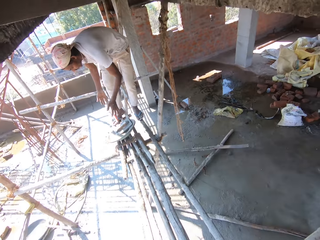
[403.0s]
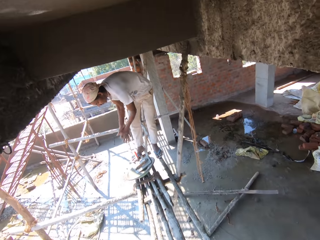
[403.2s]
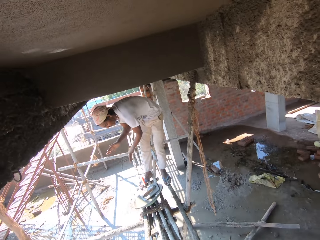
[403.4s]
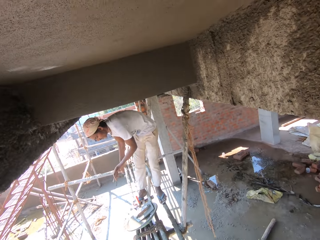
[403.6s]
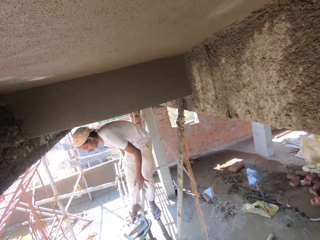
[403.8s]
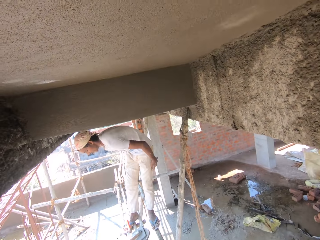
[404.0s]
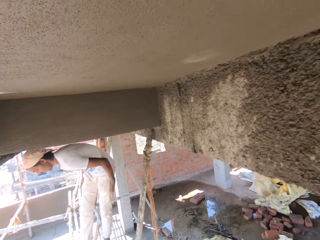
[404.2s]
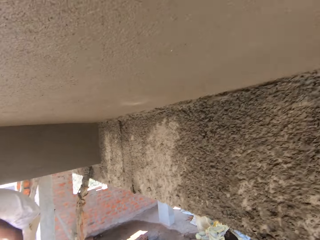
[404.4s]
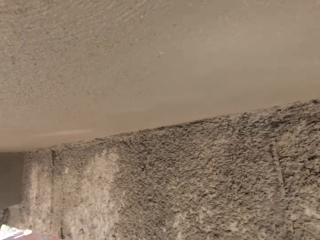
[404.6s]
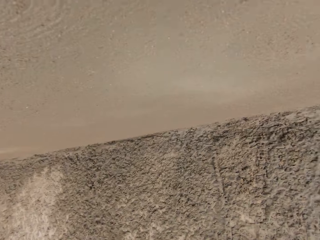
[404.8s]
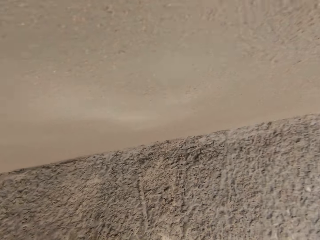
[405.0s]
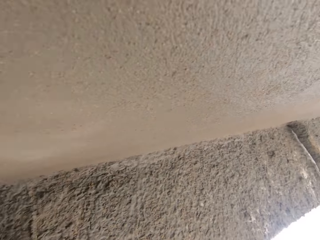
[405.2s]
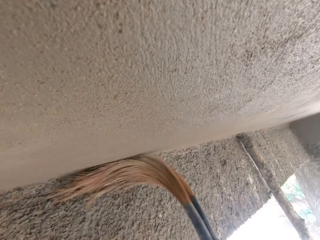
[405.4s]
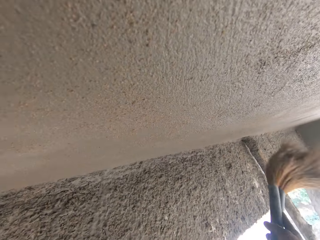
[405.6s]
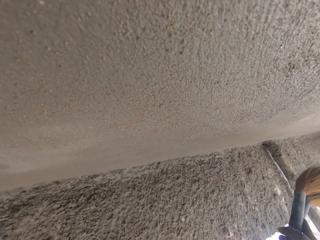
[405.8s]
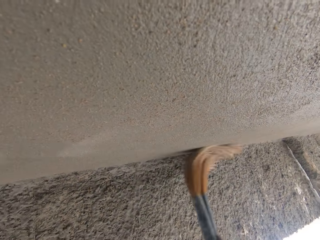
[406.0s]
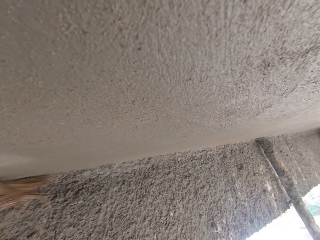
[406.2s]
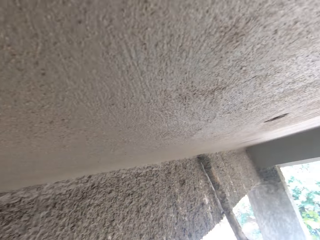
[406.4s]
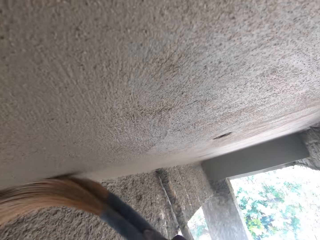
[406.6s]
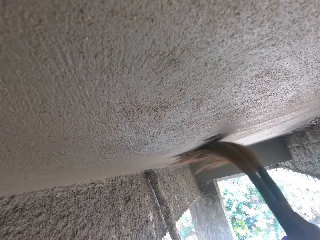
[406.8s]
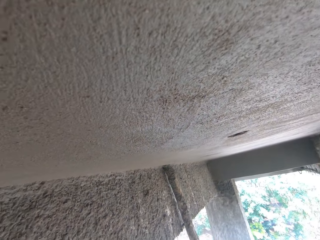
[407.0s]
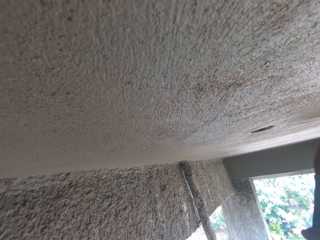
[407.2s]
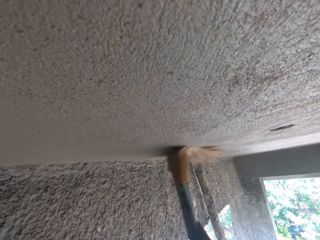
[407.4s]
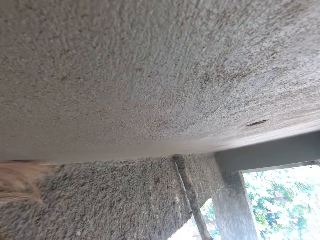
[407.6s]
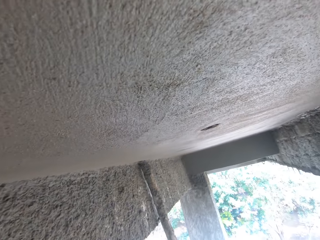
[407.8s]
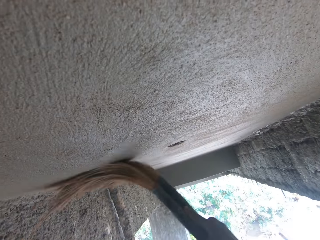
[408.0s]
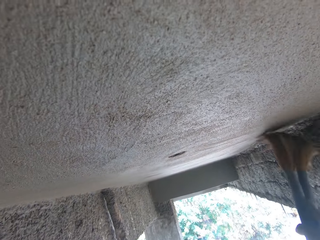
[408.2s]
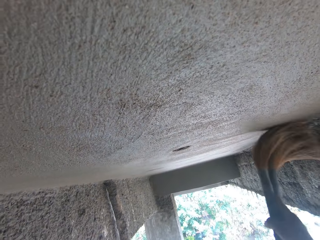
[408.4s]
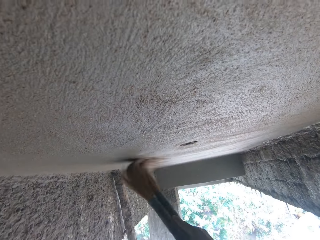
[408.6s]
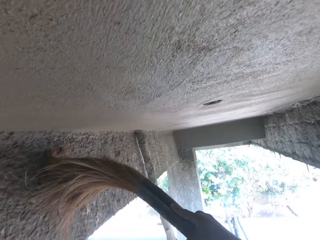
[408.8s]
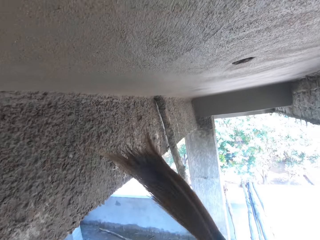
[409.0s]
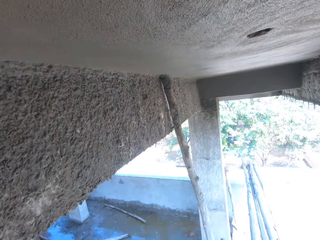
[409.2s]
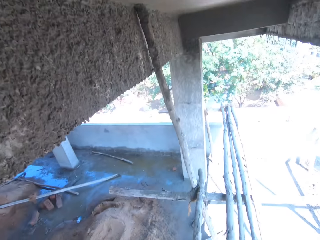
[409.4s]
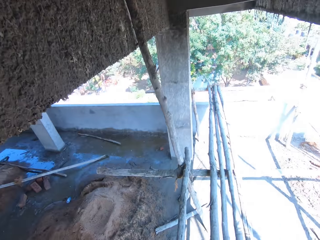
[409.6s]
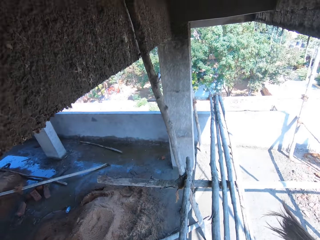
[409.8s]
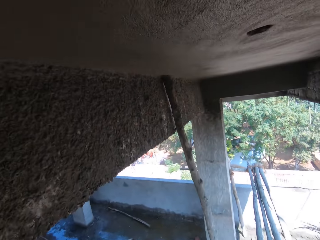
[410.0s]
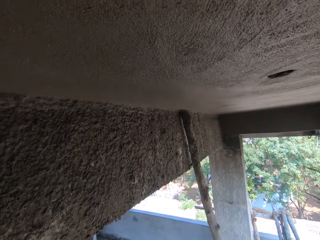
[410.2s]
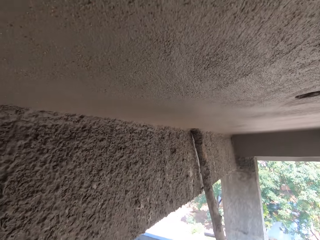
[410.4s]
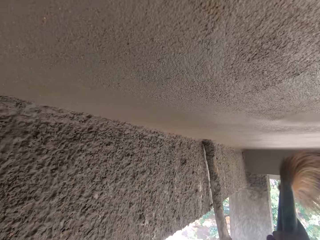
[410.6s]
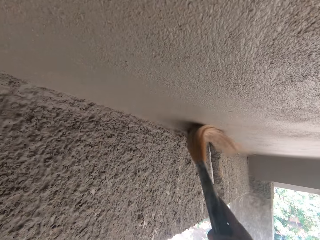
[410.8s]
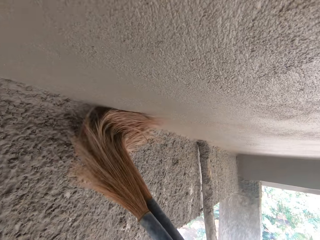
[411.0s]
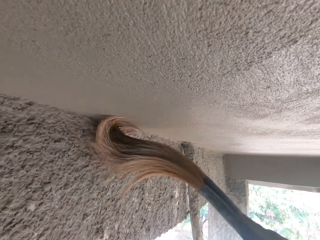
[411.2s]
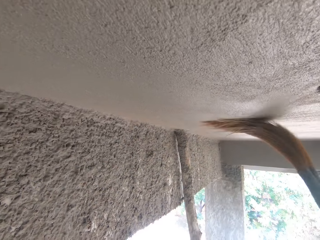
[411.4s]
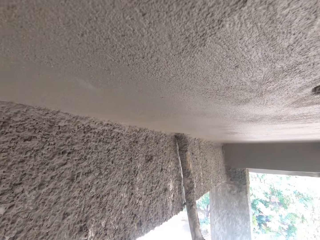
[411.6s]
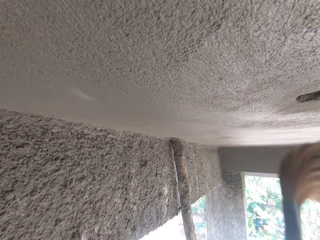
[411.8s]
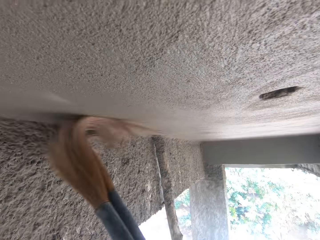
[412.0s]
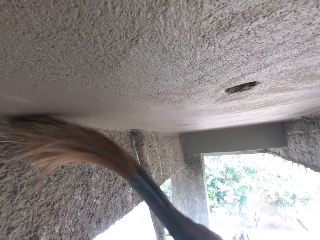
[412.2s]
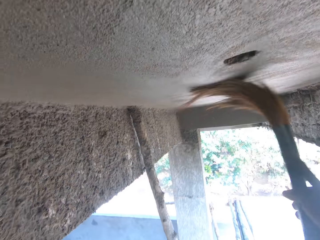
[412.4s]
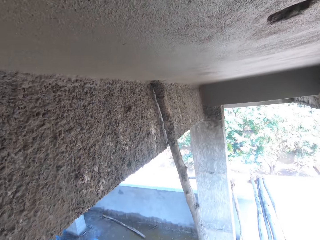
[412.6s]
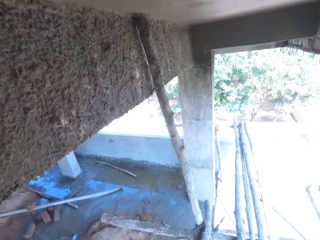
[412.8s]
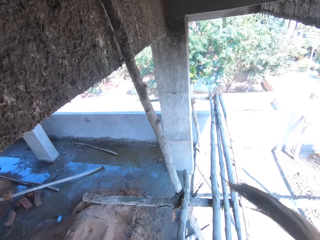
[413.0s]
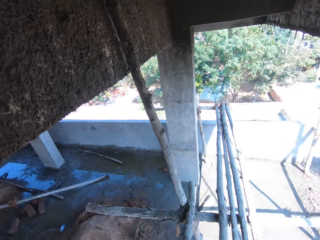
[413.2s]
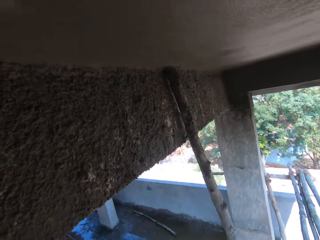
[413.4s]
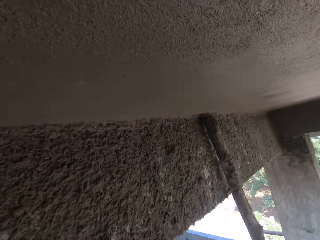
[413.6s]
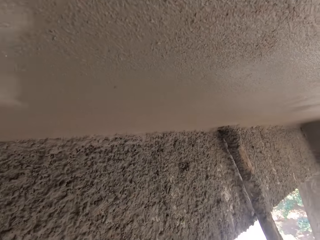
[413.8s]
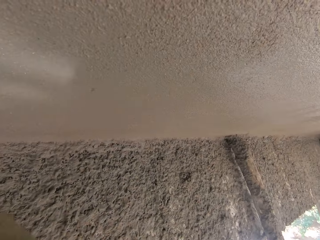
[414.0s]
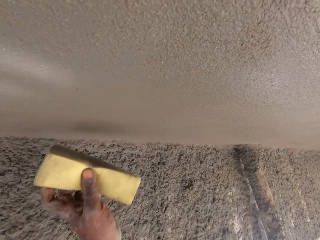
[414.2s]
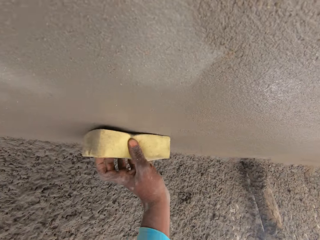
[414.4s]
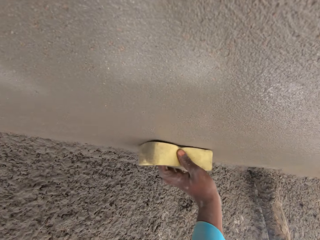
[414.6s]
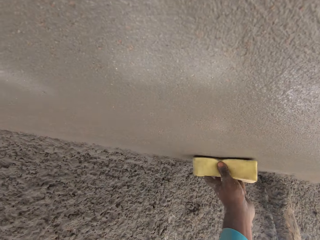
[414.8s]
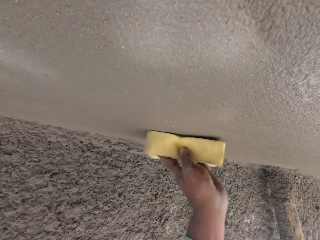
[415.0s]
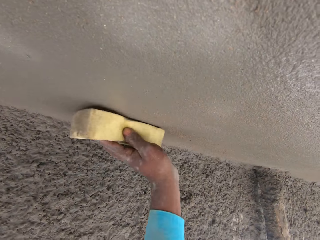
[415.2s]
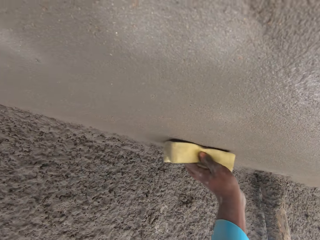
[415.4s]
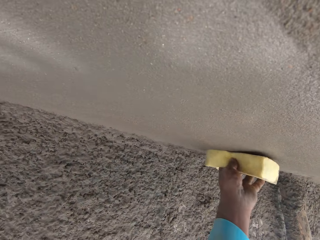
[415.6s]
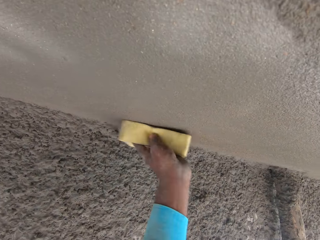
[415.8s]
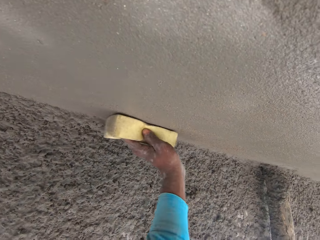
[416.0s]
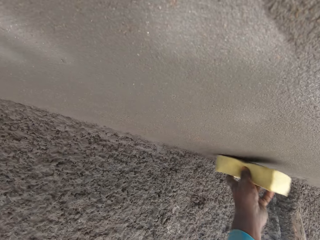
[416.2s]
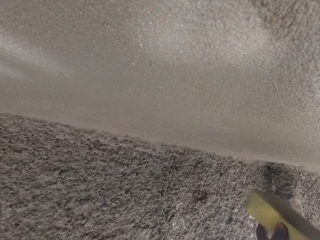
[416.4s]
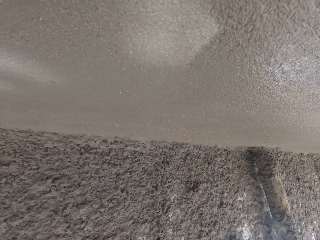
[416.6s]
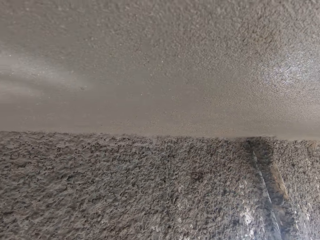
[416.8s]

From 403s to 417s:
The camera wearer rubs the concrete wall with a broom. They look around. They rub the concrete wall with the broom. They look around. They rub the concrete wall with a sponge.

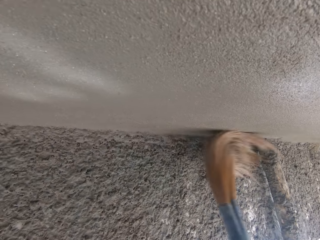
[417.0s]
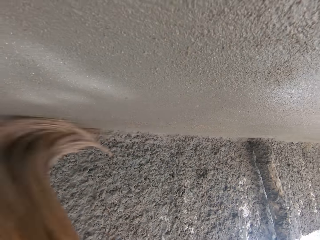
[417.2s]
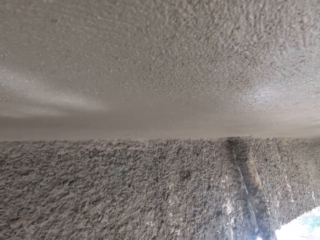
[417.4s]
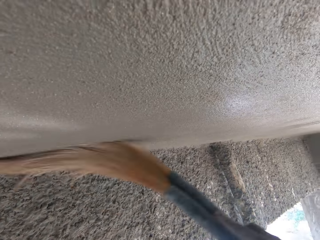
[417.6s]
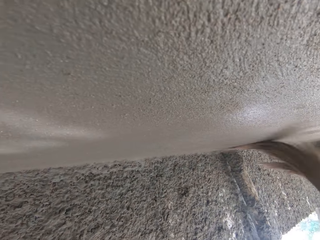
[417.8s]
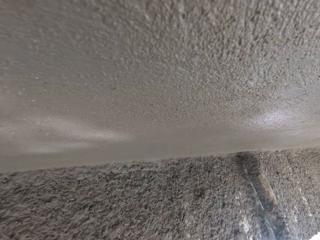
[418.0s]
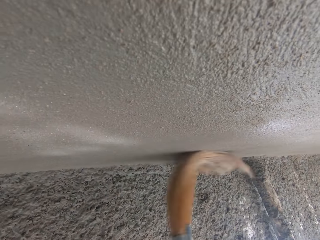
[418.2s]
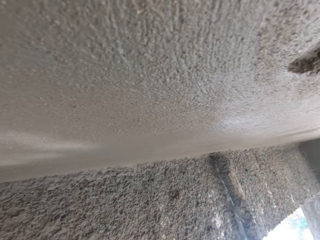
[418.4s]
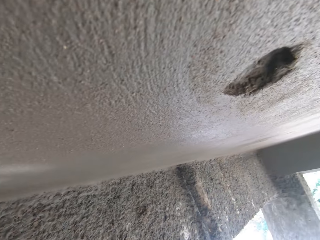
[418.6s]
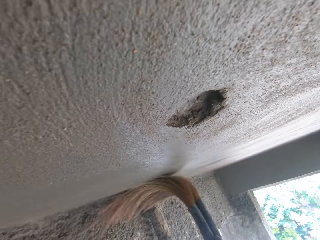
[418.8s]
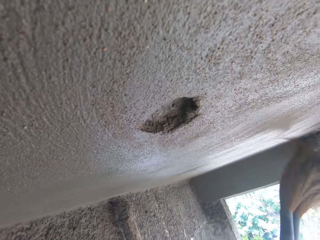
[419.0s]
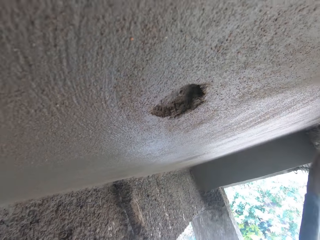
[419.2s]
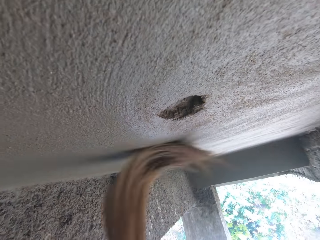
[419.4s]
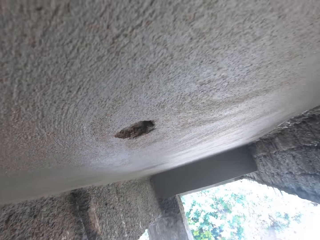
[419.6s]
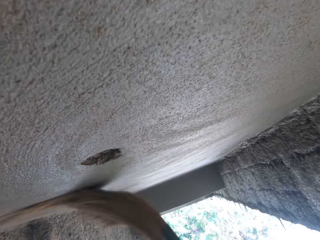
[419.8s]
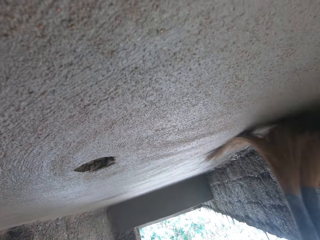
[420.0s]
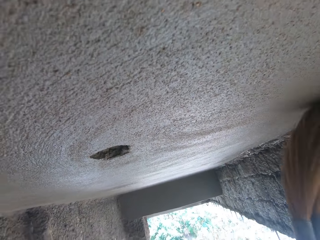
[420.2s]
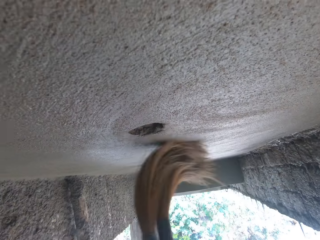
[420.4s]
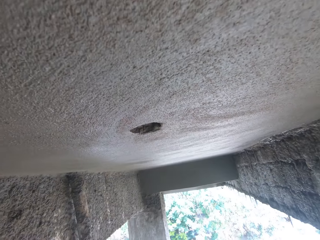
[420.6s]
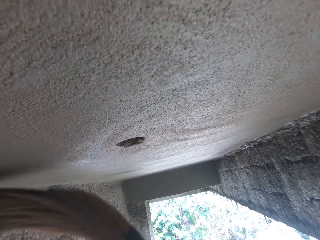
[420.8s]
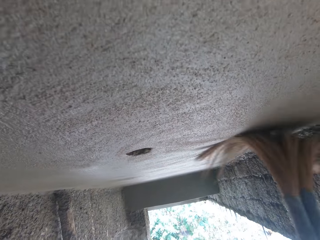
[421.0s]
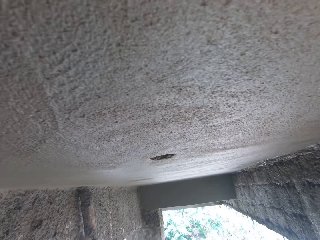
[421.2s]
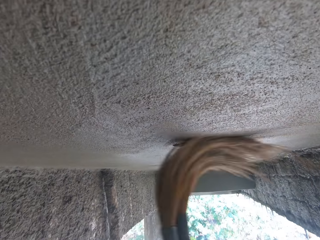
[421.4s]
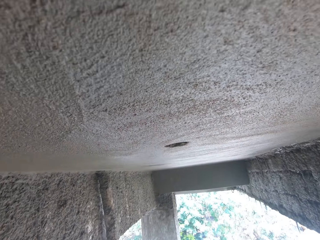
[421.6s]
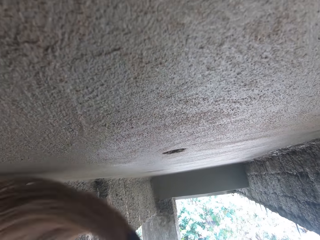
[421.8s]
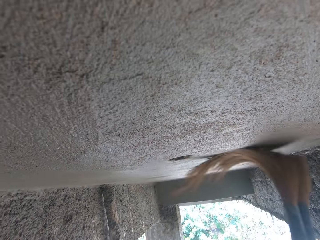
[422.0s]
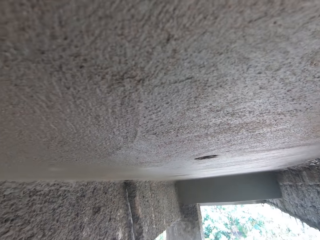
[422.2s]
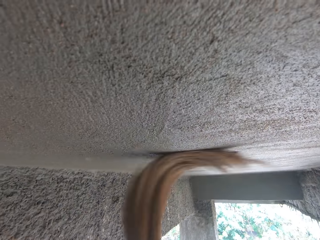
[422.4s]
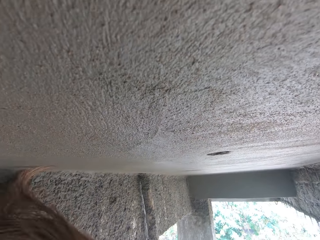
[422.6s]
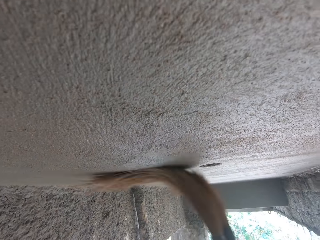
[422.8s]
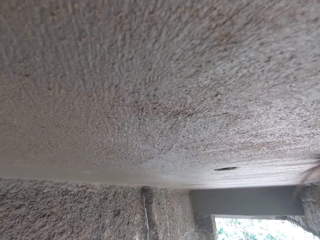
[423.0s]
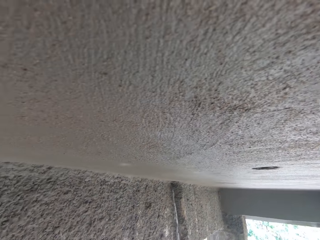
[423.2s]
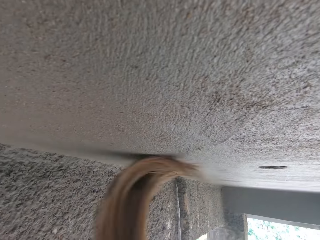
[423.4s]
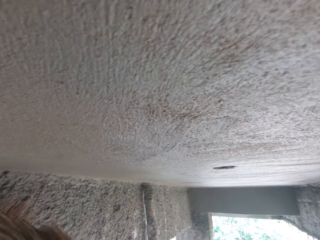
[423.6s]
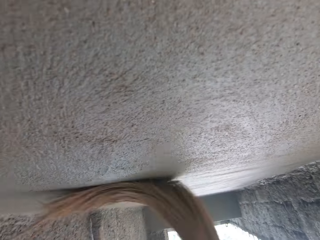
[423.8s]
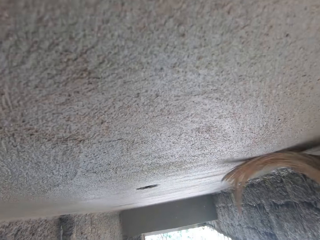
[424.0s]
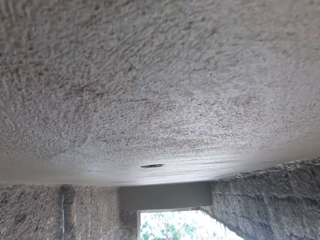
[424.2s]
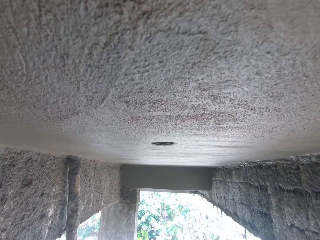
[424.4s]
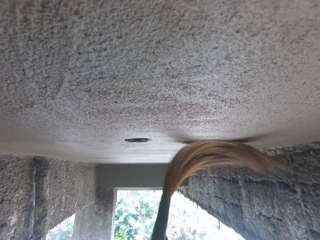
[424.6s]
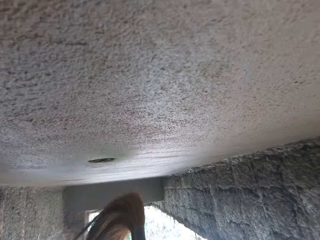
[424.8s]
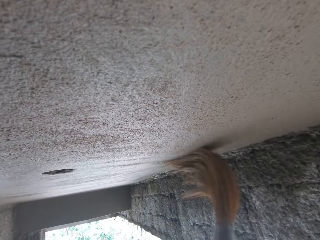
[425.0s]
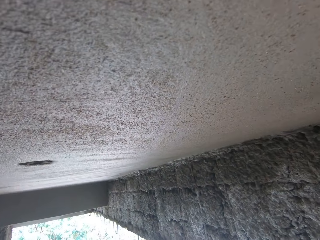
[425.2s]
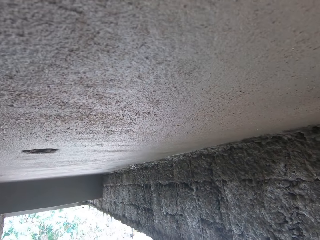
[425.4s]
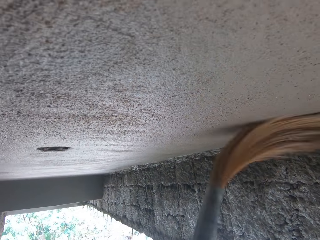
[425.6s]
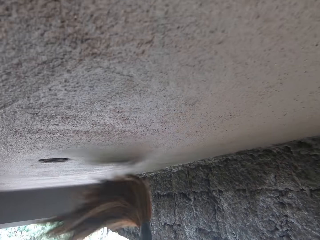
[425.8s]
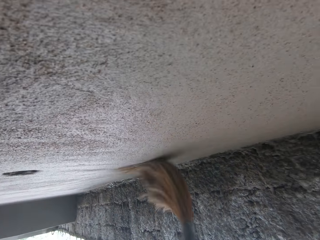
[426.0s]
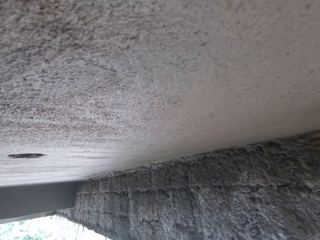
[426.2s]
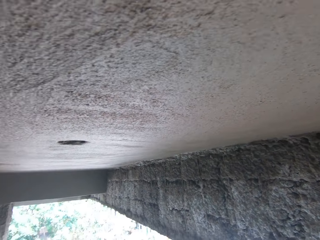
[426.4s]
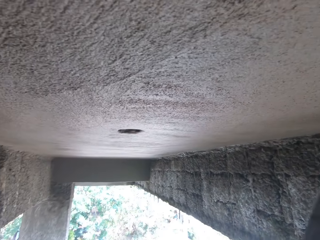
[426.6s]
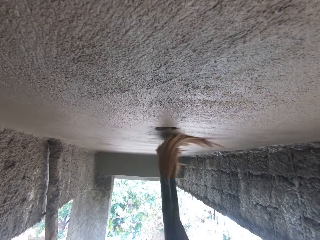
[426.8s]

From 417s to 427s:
The camera wearer rubs the concrete wall with a broom.
